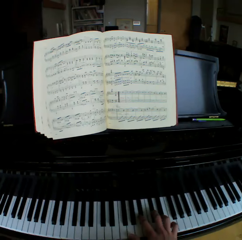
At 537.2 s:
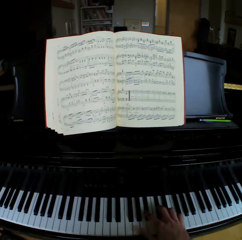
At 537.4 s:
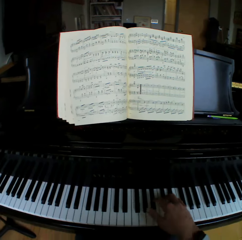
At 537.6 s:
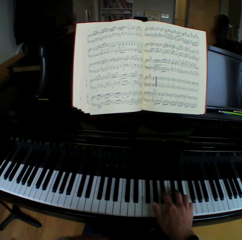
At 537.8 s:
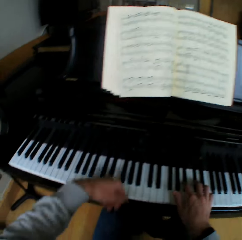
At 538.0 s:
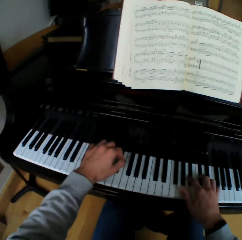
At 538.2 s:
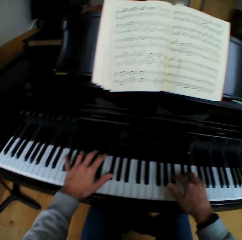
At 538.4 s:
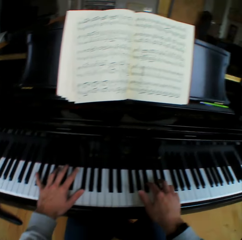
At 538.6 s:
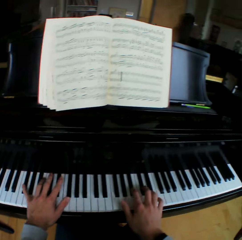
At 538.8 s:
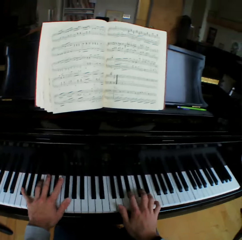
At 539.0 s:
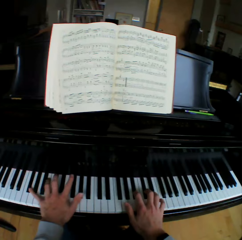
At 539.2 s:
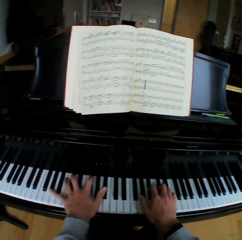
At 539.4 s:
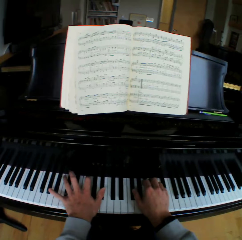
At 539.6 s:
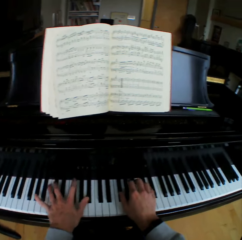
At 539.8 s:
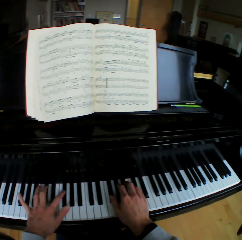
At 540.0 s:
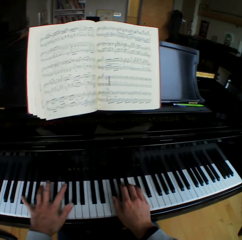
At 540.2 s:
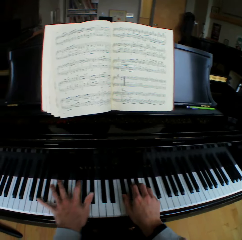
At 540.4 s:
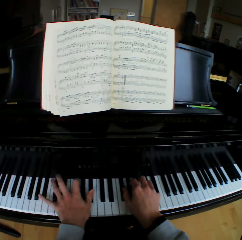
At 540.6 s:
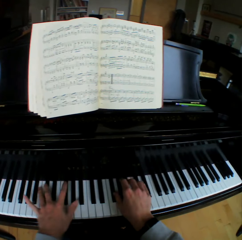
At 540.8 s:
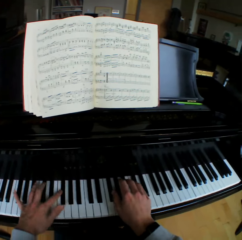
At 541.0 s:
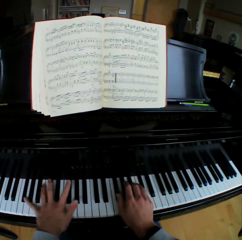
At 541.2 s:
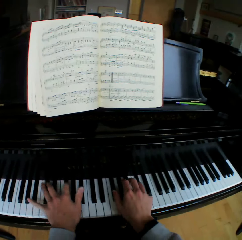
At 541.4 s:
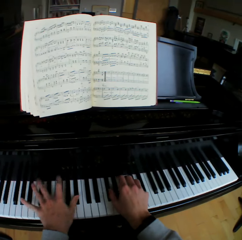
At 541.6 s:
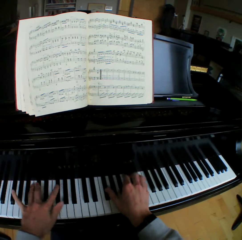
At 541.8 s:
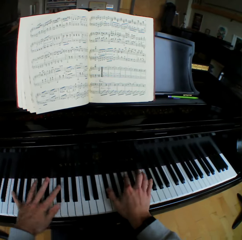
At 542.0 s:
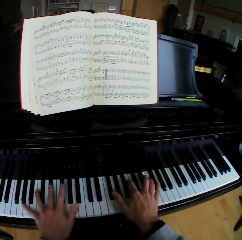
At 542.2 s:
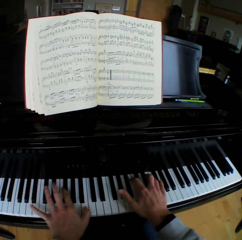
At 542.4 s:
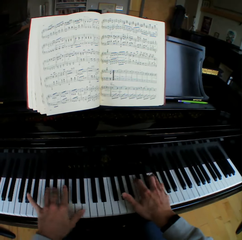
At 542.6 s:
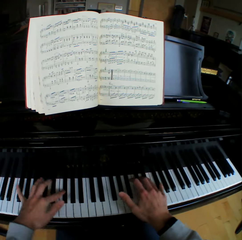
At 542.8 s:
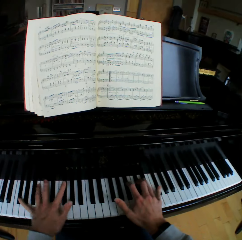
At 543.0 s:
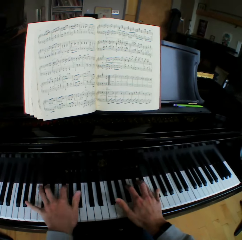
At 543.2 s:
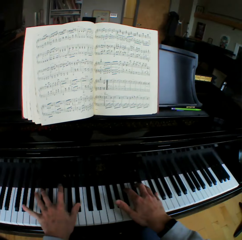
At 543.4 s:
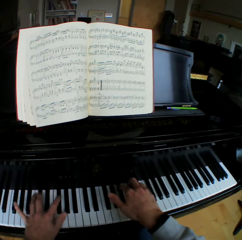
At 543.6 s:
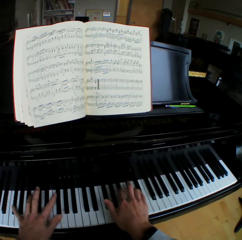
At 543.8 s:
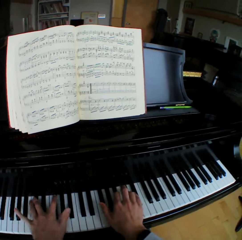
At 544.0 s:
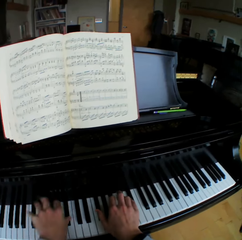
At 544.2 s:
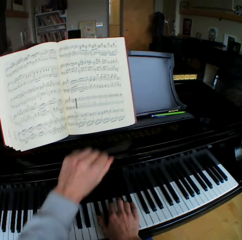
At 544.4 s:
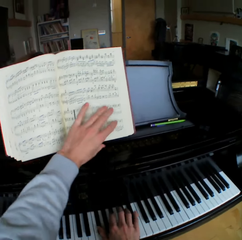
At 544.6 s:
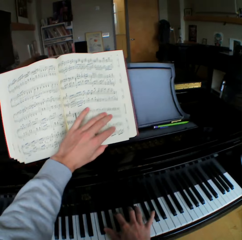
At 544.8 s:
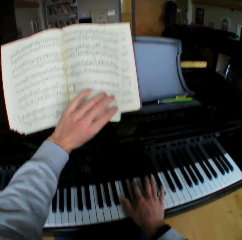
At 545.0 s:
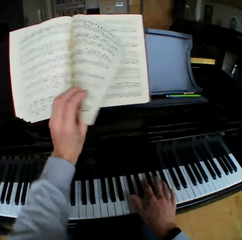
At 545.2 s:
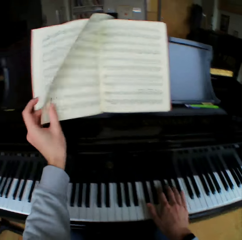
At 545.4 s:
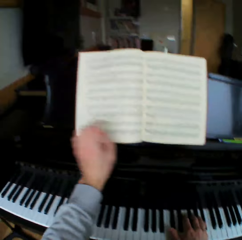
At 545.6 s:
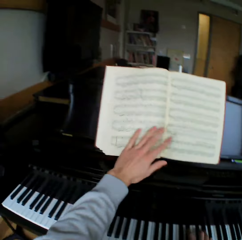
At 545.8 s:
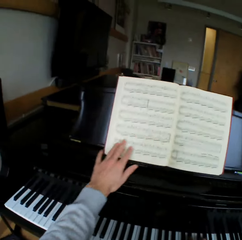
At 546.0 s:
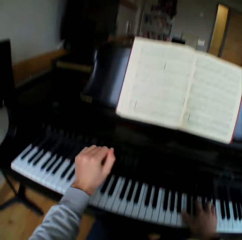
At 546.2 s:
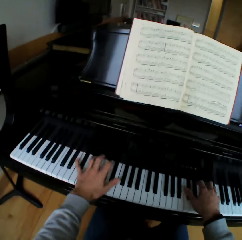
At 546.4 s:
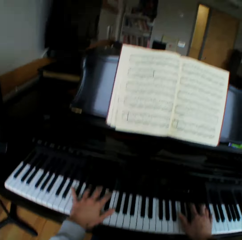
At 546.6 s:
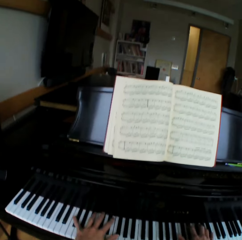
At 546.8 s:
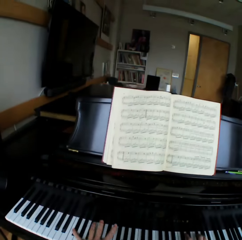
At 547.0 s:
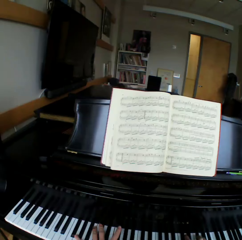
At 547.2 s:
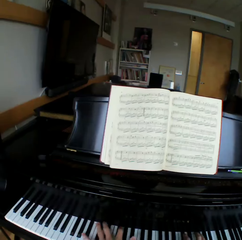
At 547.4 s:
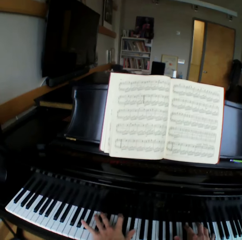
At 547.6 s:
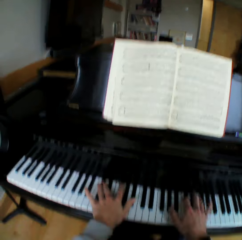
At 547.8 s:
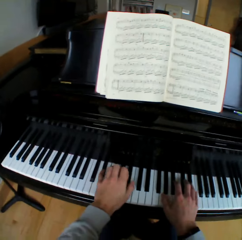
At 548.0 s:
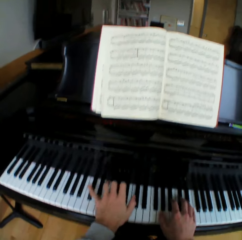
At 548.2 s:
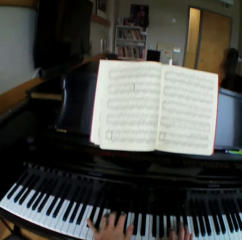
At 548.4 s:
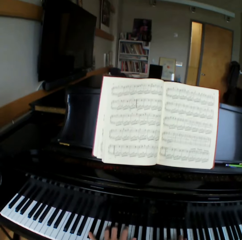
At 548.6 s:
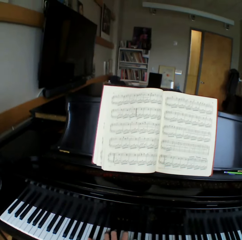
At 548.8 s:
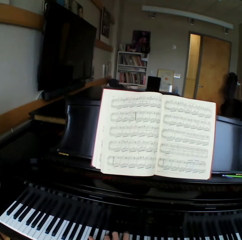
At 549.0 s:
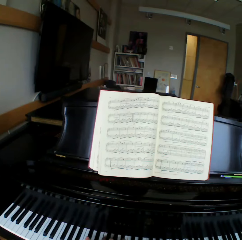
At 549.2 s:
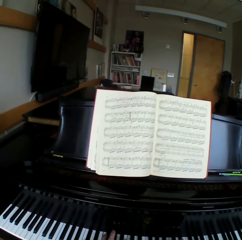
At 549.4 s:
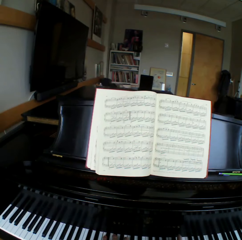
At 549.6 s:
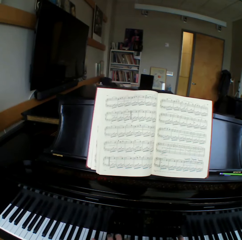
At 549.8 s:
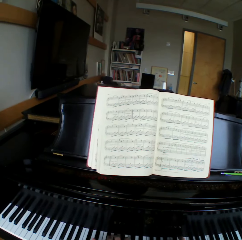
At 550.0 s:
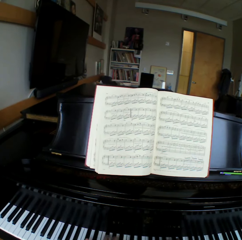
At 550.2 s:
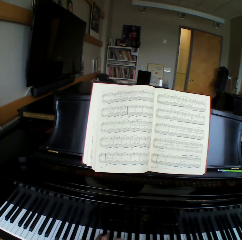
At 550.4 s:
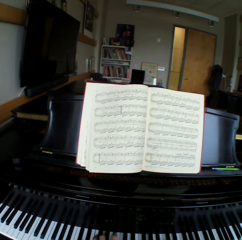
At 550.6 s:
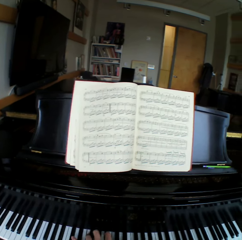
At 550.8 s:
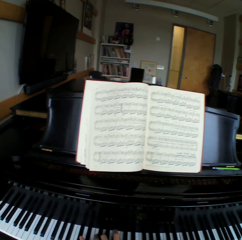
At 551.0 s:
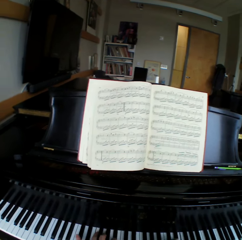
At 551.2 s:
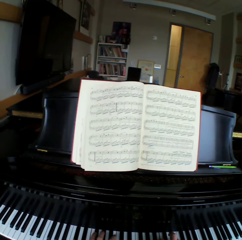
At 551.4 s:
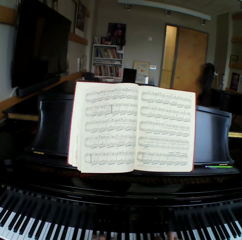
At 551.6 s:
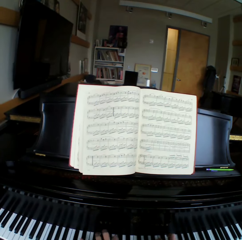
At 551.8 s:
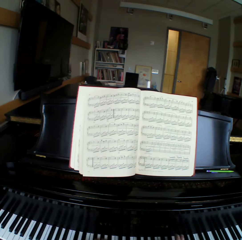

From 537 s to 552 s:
The camera wearer plays the piano with both hands. He stops playing the piano. He flips a sheet of the music note book or hymn book to the left with his left hand. He plays the piano with his right hand. He touches the hymn book. He plays the piano with both hands.

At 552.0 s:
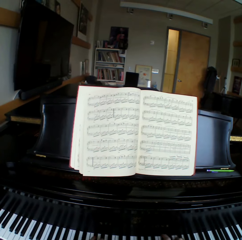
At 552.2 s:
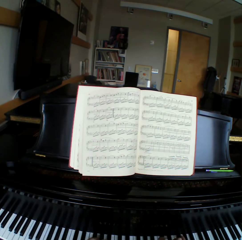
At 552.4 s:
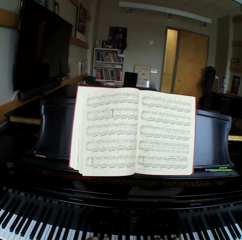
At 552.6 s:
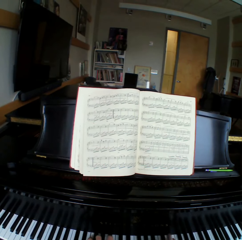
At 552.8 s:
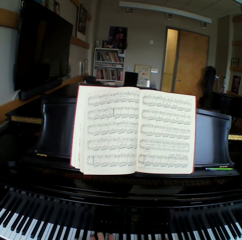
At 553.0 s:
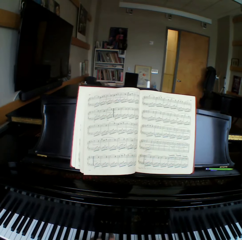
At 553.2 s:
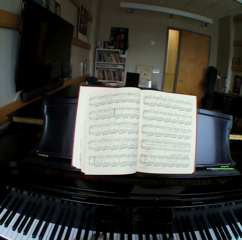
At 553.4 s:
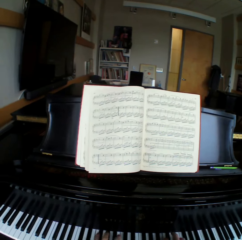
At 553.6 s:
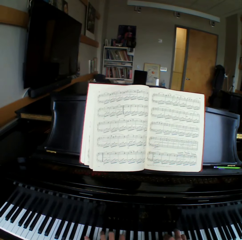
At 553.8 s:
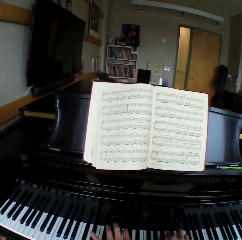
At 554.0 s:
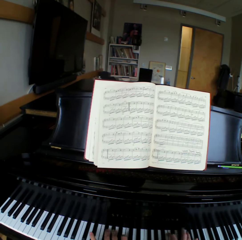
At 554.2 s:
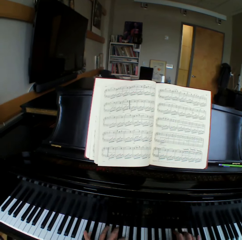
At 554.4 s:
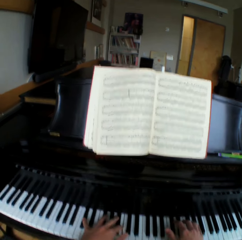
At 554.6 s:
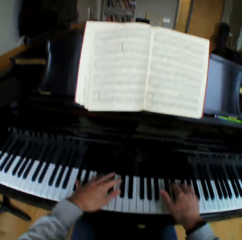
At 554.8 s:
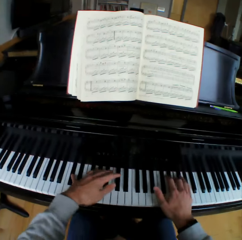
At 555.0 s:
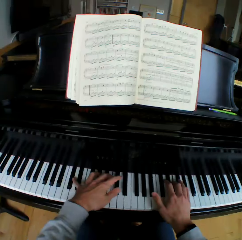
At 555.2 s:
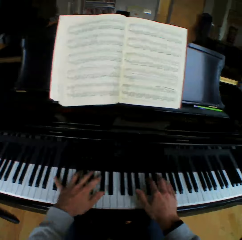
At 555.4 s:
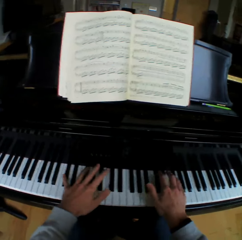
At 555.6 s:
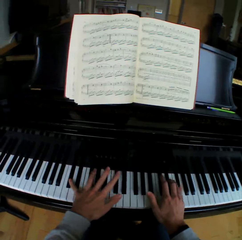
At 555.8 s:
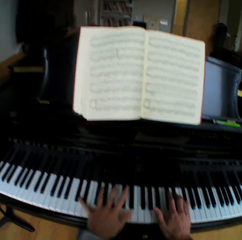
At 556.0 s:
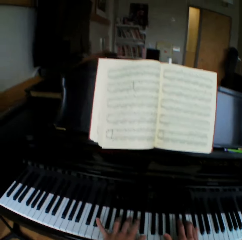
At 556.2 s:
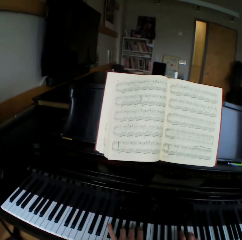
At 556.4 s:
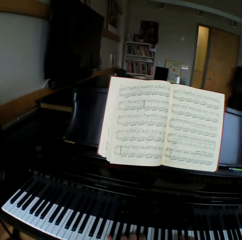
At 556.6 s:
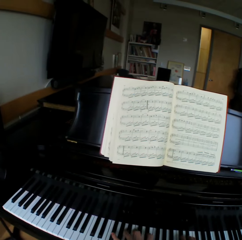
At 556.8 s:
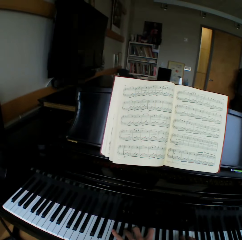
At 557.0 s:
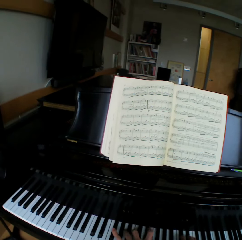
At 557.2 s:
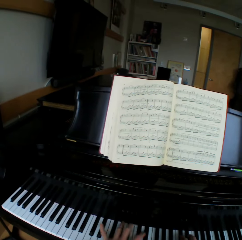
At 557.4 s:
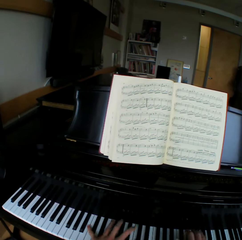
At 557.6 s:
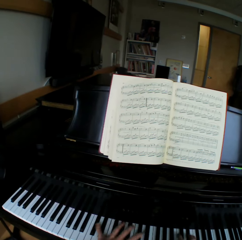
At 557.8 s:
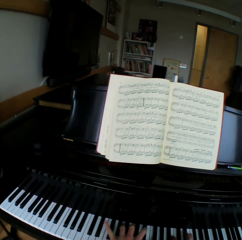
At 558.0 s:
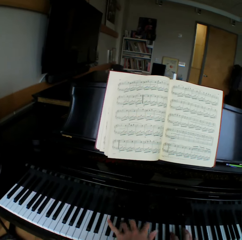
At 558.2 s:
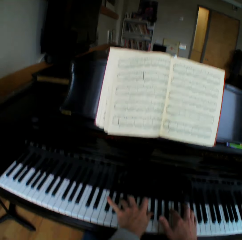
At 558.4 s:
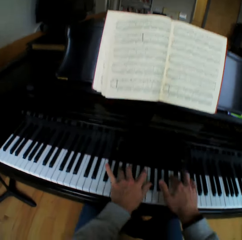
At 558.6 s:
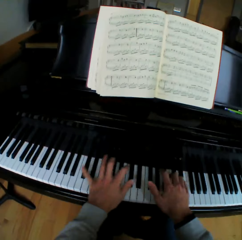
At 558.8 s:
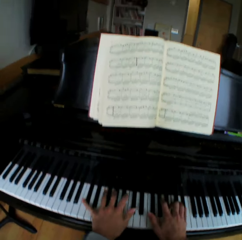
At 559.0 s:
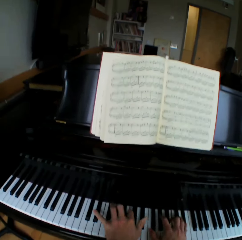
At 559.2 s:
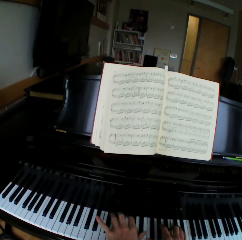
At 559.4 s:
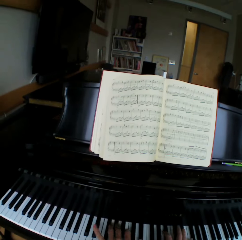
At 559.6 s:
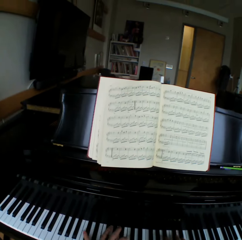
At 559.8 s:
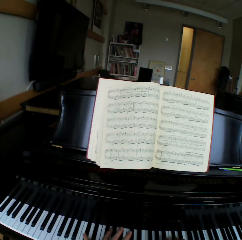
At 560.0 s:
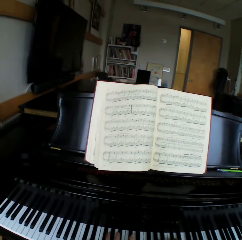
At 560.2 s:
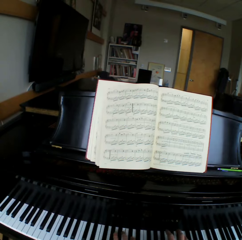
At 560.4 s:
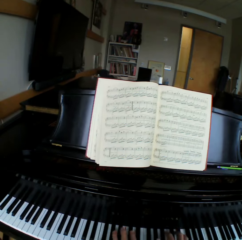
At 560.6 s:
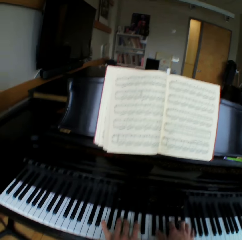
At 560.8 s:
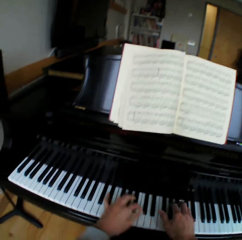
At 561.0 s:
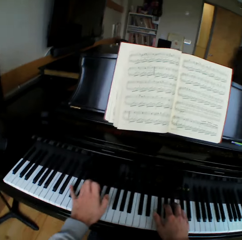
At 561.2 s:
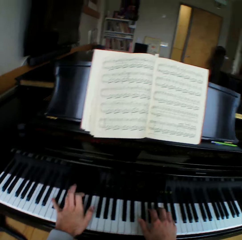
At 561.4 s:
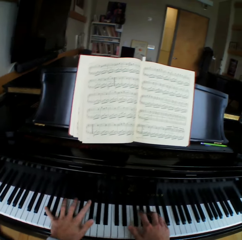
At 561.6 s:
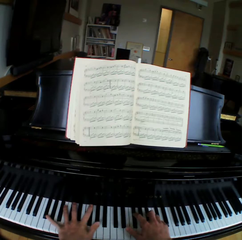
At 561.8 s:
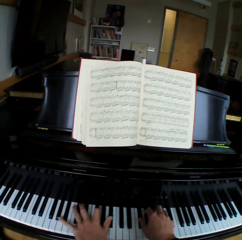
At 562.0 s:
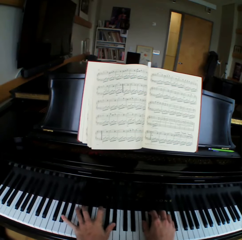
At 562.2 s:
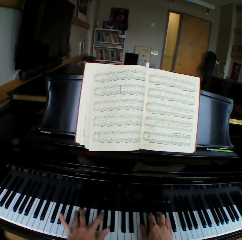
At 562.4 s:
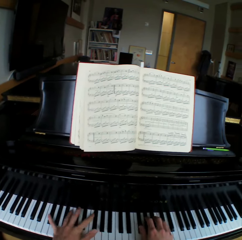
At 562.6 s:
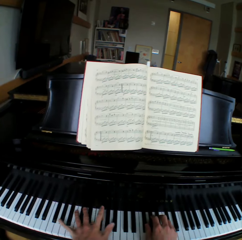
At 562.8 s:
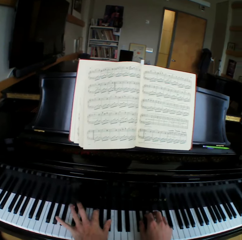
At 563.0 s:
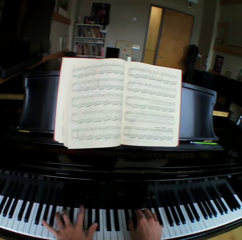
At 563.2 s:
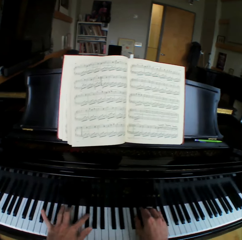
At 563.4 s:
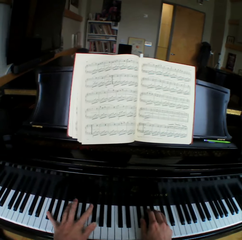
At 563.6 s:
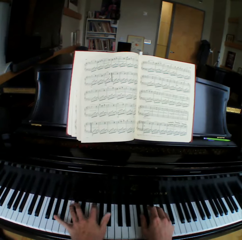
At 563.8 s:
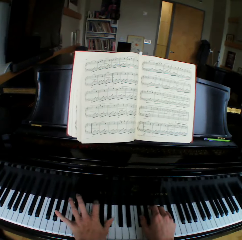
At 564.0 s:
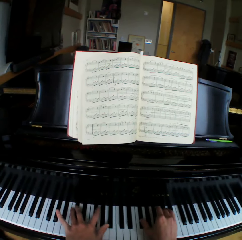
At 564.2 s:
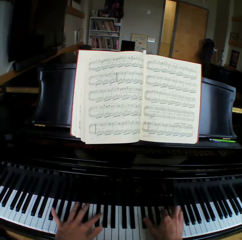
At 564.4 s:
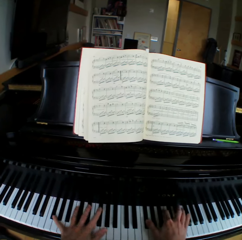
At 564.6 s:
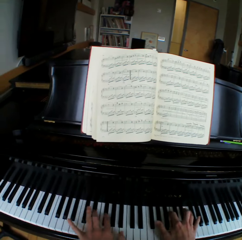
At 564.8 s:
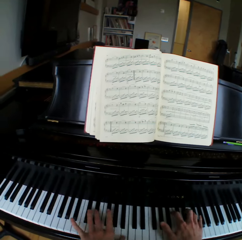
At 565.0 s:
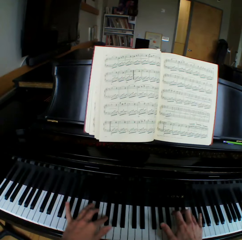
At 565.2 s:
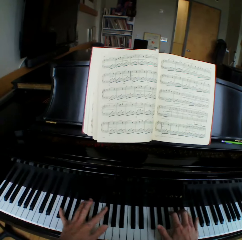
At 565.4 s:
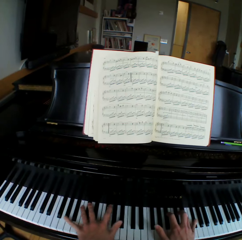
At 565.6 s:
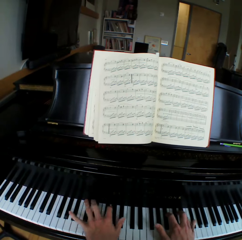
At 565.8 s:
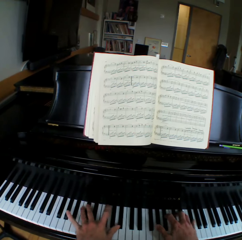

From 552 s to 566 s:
The camera wearer looks at the hymn book. They look at the piano. They look at the hymn book. They look at the piano.
